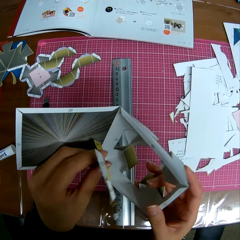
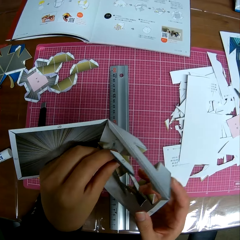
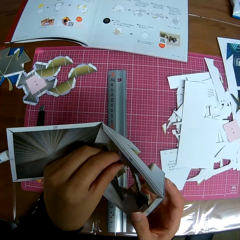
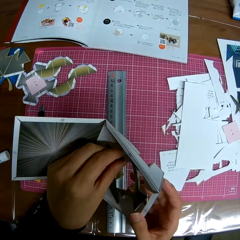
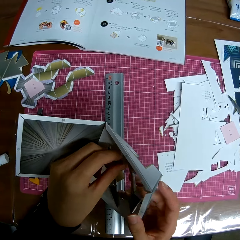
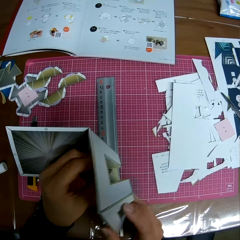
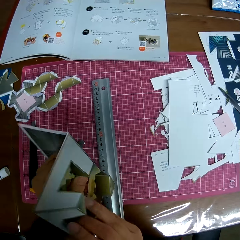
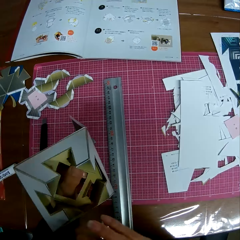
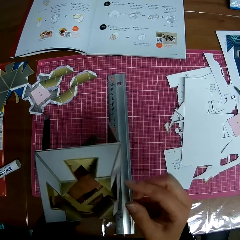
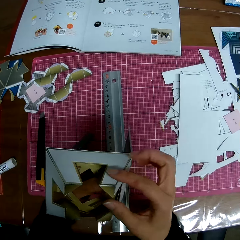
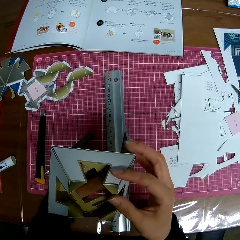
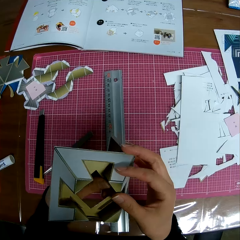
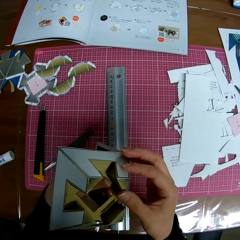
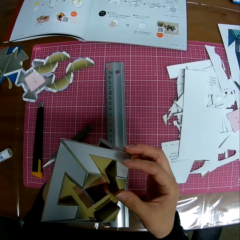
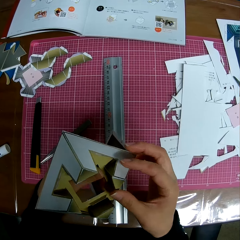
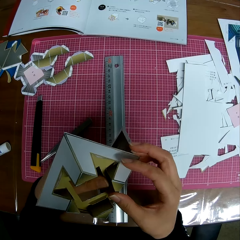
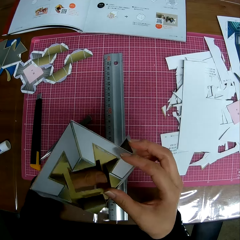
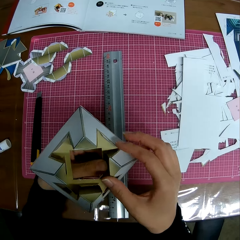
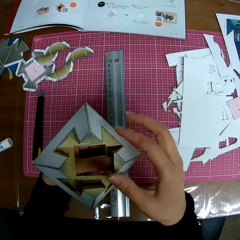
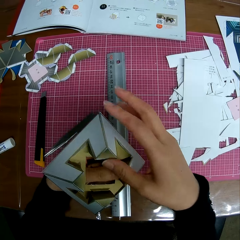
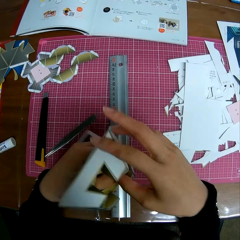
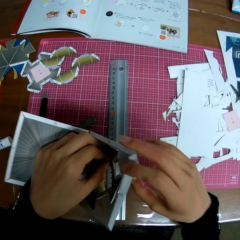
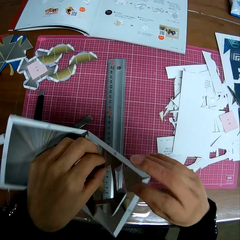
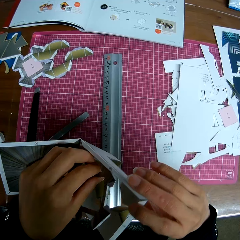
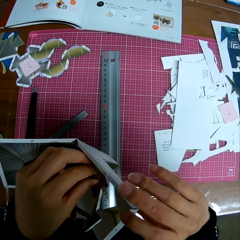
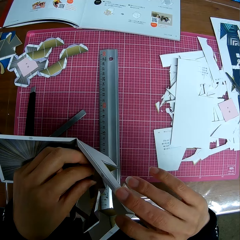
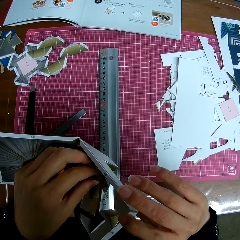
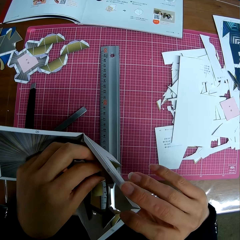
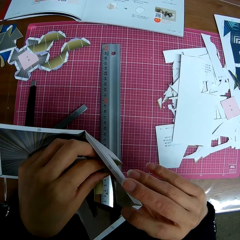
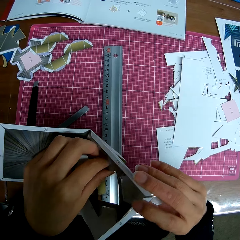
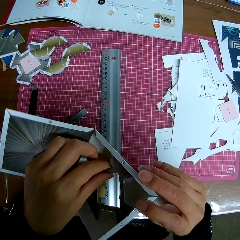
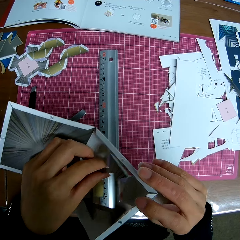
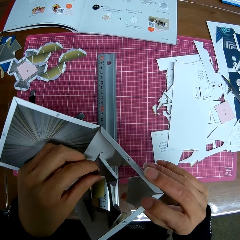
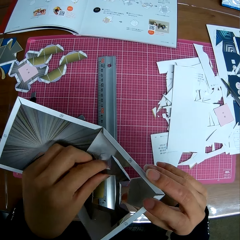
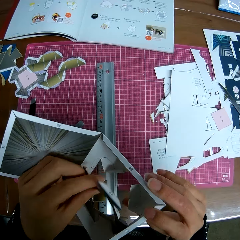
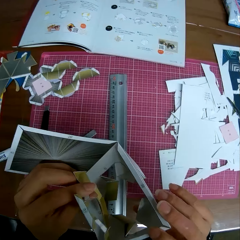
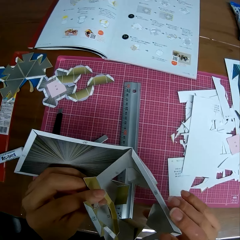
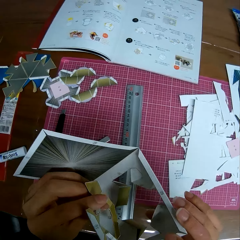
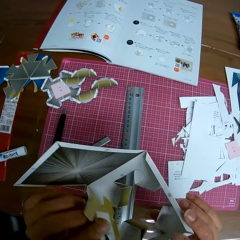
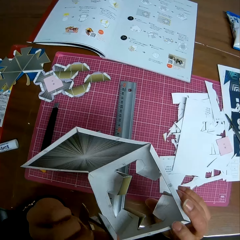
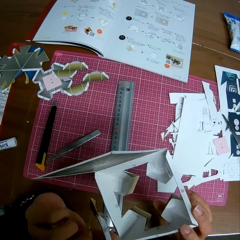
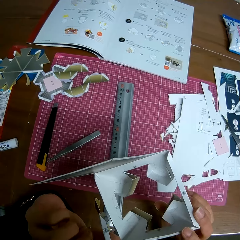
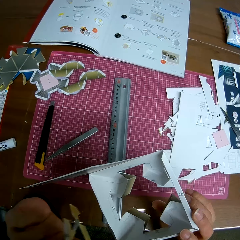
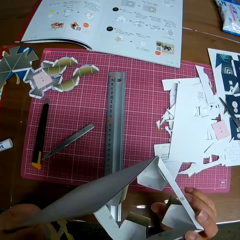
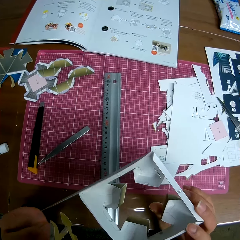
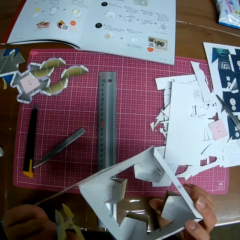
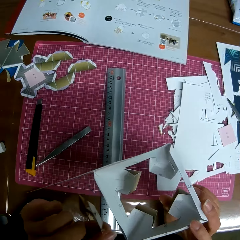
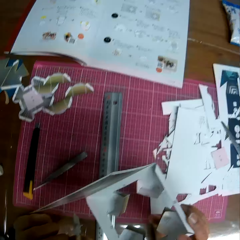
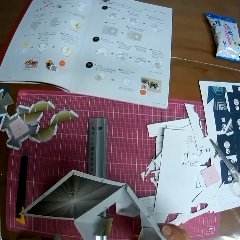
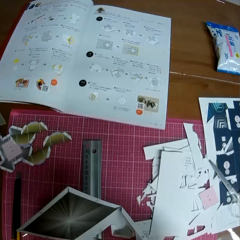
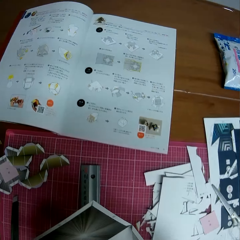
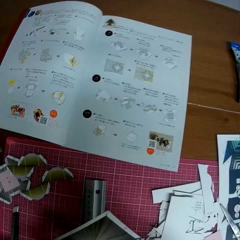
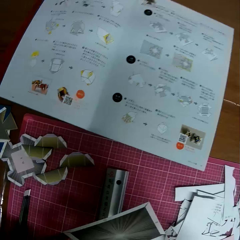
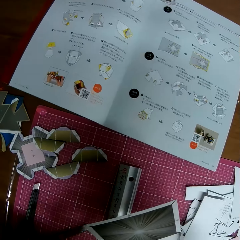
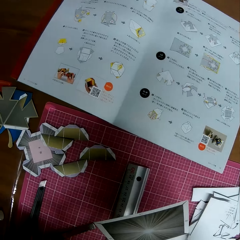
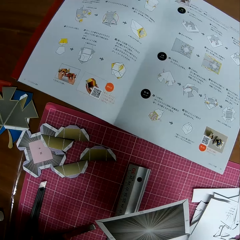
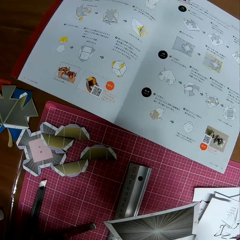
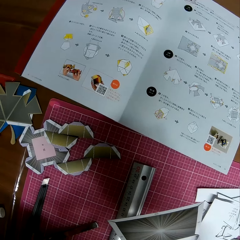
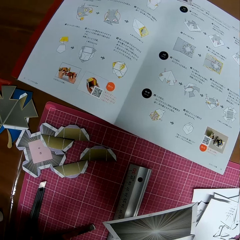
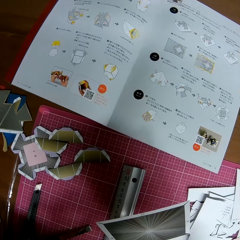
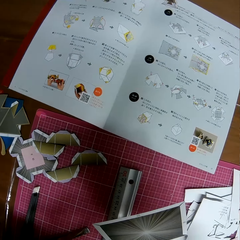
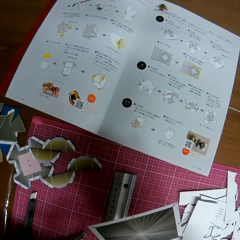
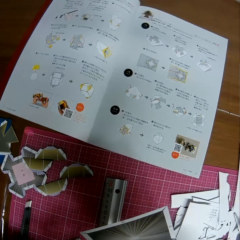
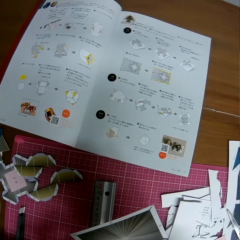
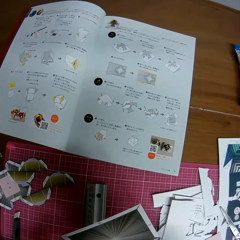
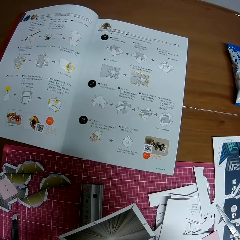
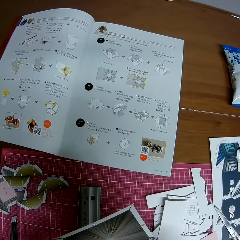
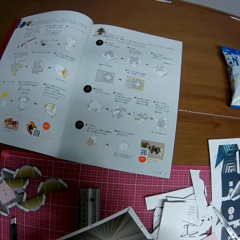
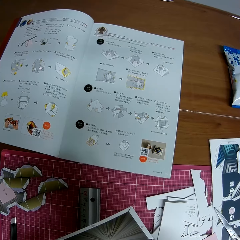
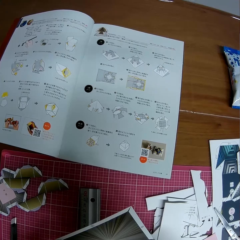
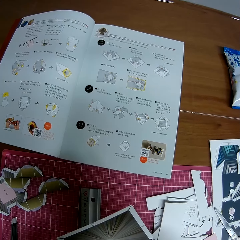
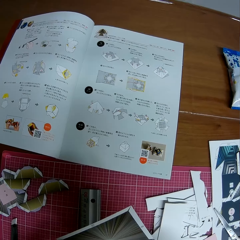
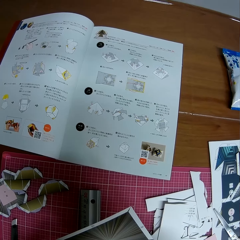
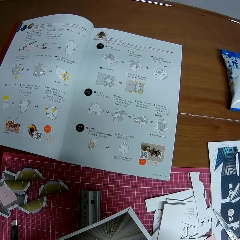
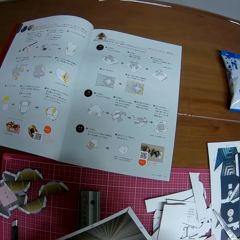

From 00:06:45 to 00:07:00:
The camera wearer re-assembles the paper craft in his left hand to the paper craft in his right hand. He dissembles the paper craft. He looks at the textbook on the table.

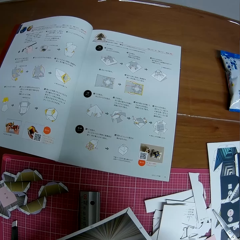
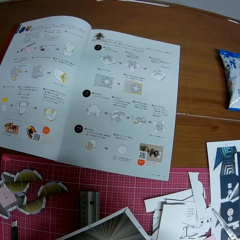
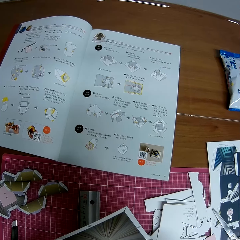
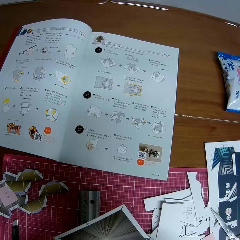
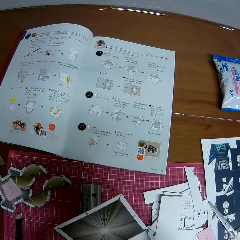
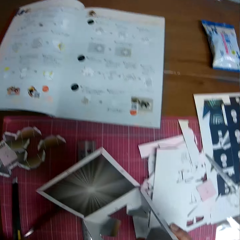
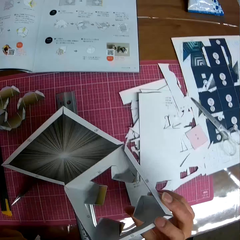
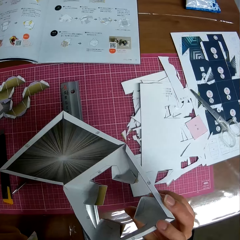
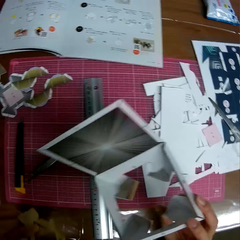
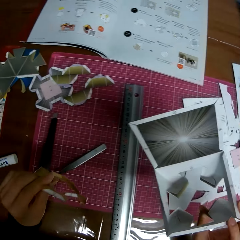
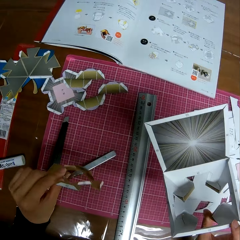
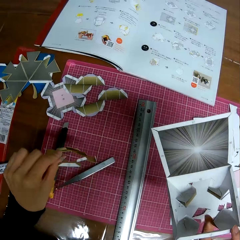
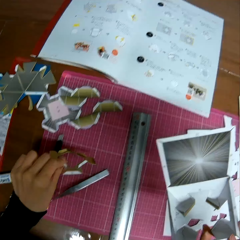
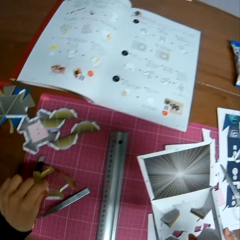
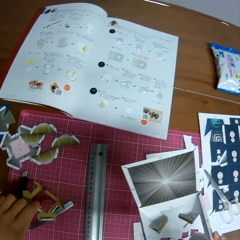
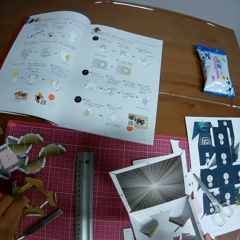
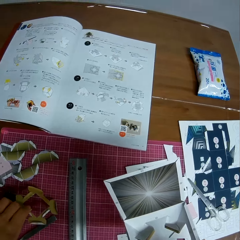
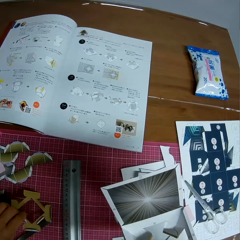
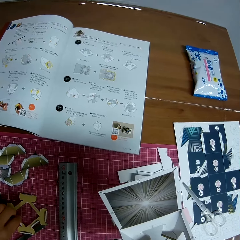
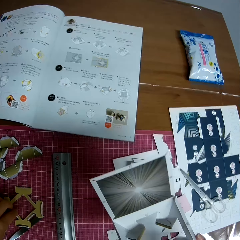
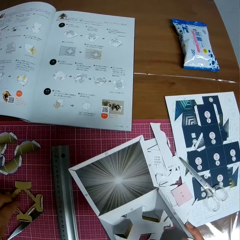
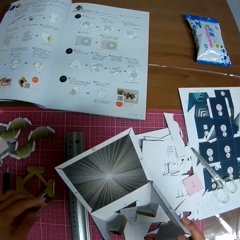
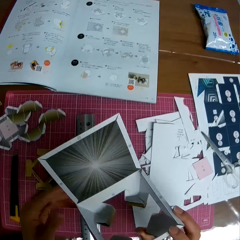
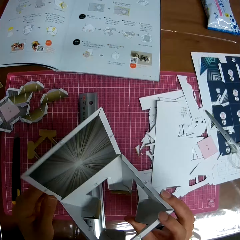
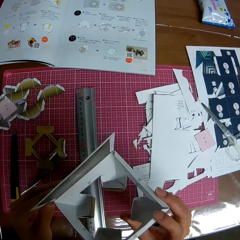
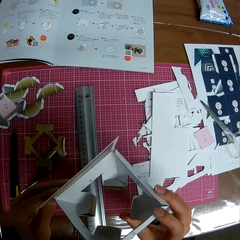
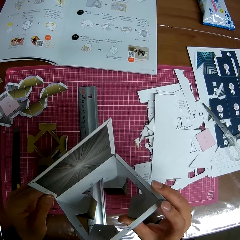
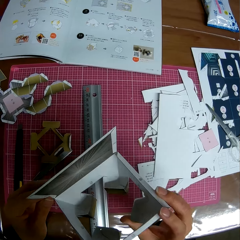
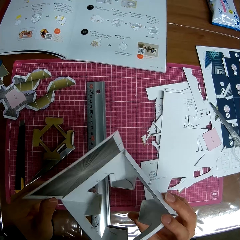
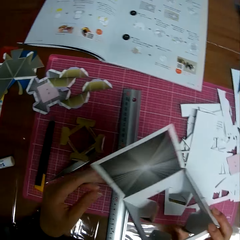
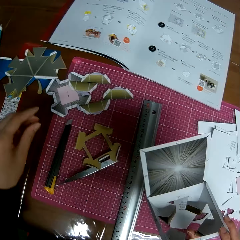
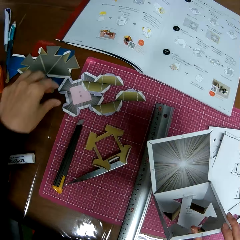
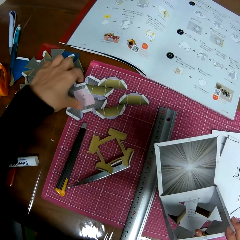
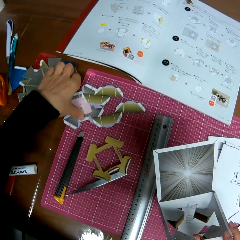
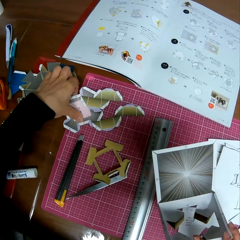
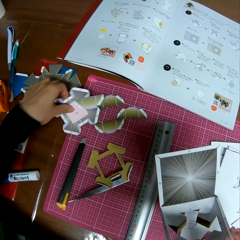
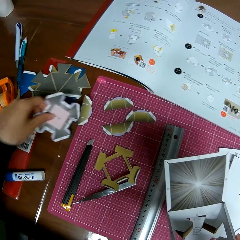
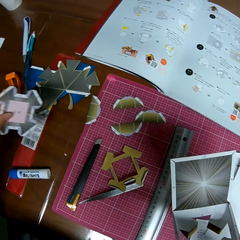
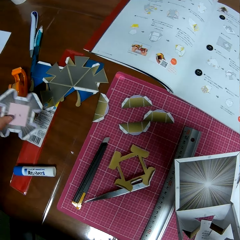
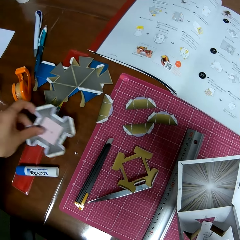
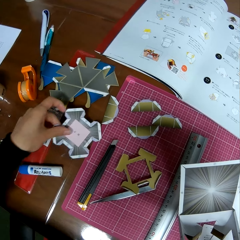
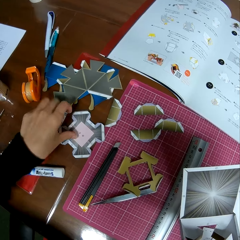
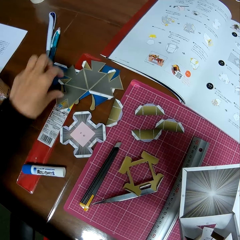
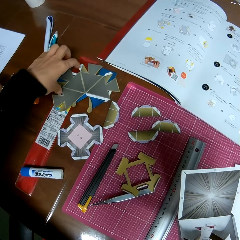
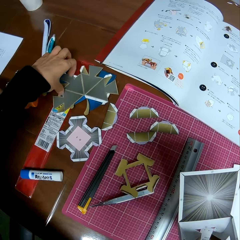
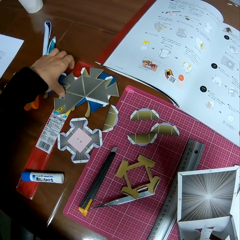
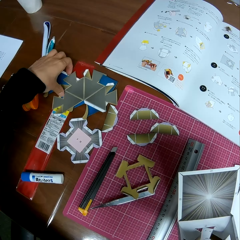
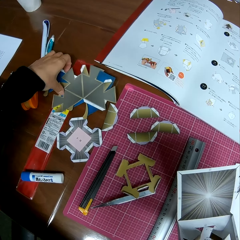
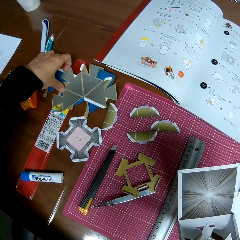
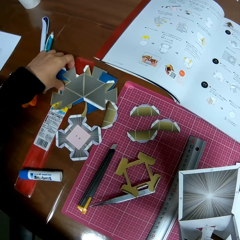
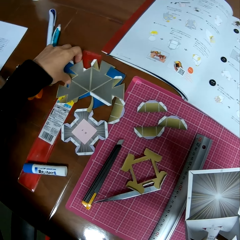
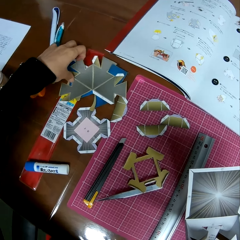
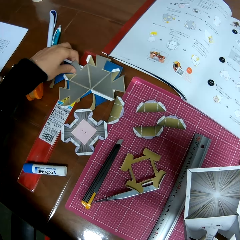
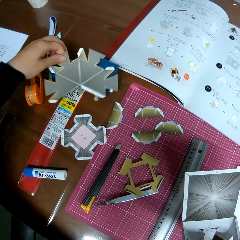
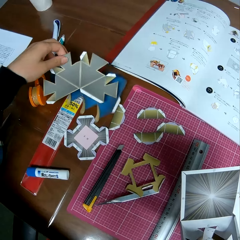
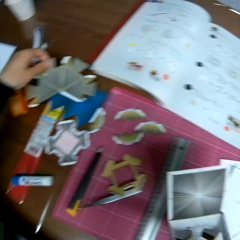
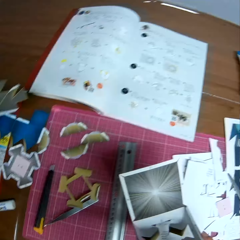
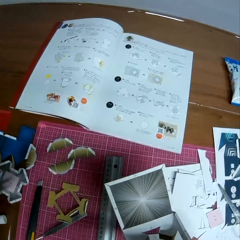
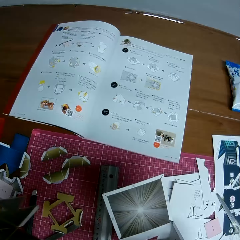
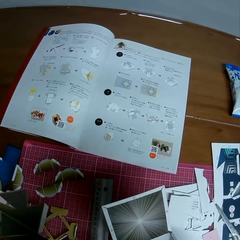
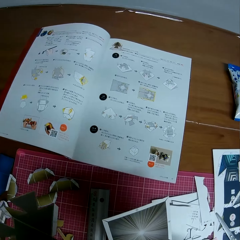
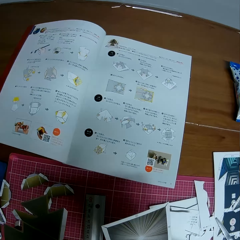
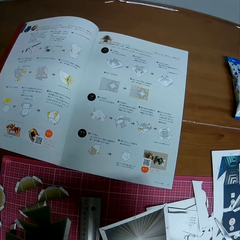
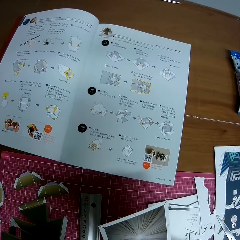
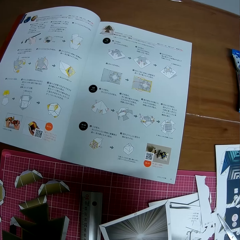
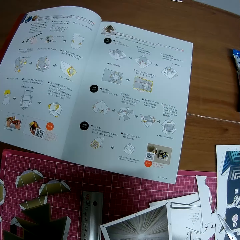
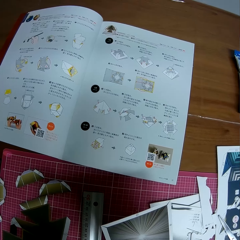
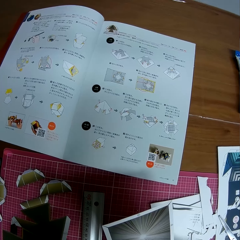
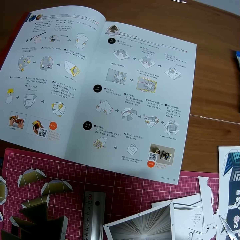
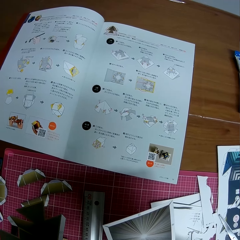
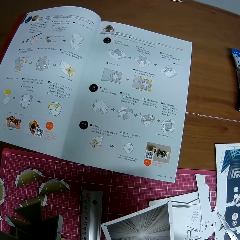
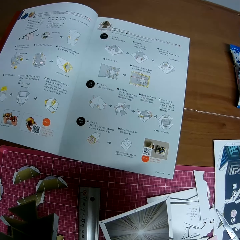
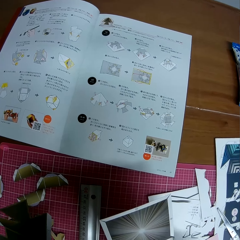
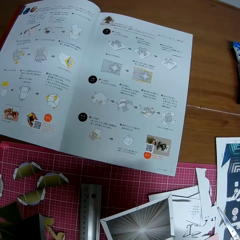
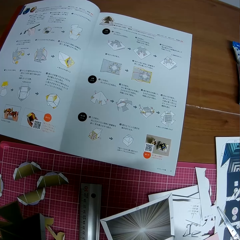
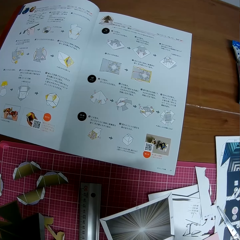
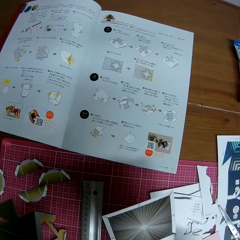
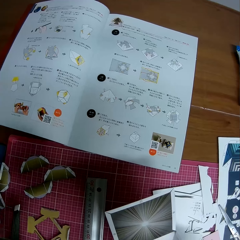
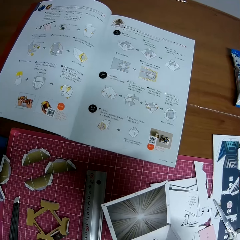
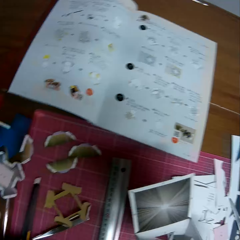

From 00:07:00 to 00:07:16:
The camera wearer looks at the paper craft in his right hand. He drops the paper craft in his left hand on the table. He looks at the model. He picks up another paper craft from the table. He drops the paper craft on the table. He picks up another paper craft from the table. He looks at the textbook on the table.
